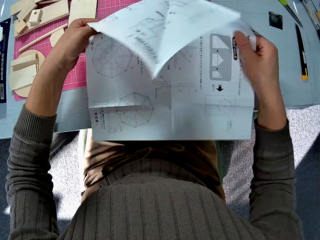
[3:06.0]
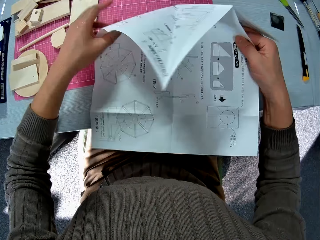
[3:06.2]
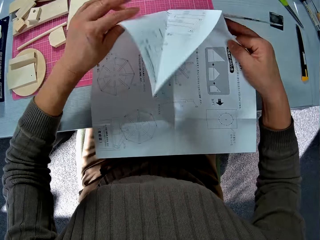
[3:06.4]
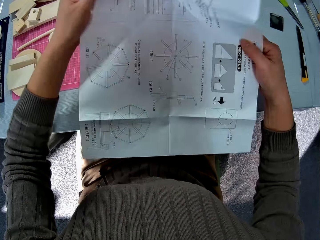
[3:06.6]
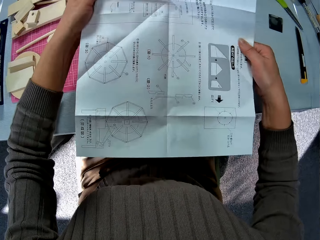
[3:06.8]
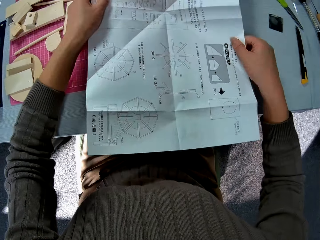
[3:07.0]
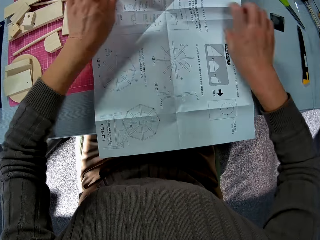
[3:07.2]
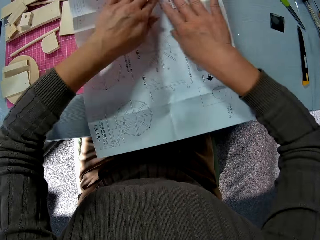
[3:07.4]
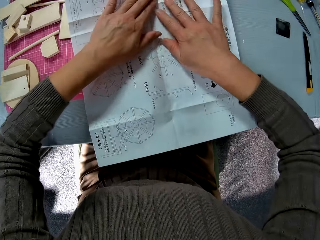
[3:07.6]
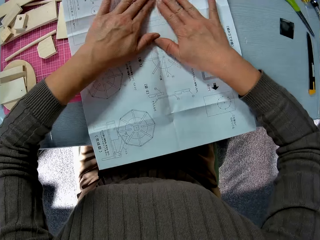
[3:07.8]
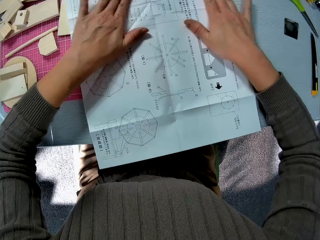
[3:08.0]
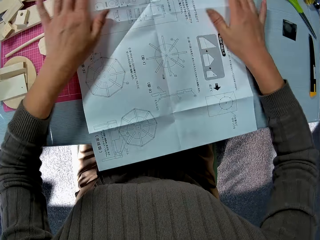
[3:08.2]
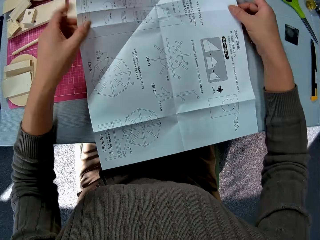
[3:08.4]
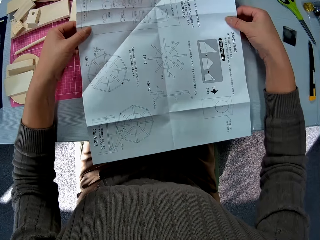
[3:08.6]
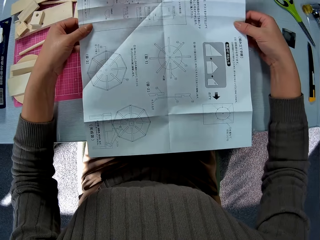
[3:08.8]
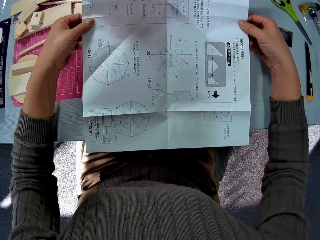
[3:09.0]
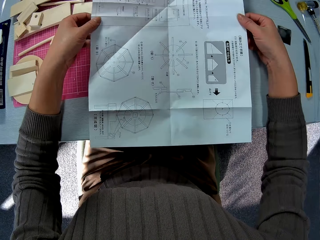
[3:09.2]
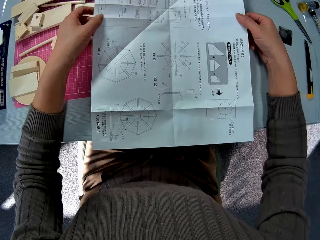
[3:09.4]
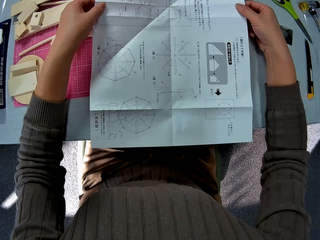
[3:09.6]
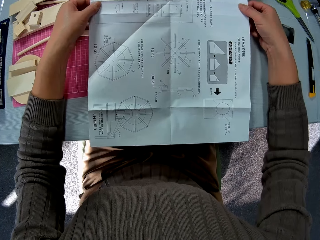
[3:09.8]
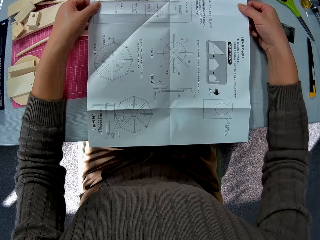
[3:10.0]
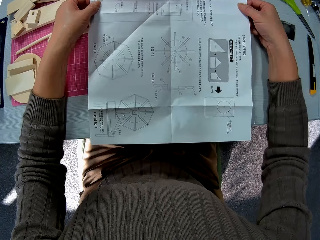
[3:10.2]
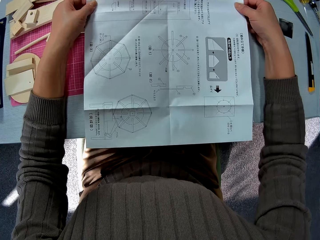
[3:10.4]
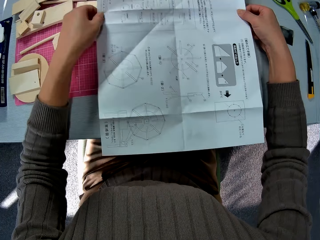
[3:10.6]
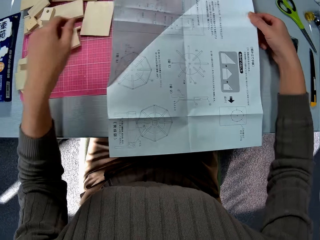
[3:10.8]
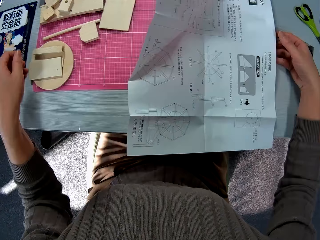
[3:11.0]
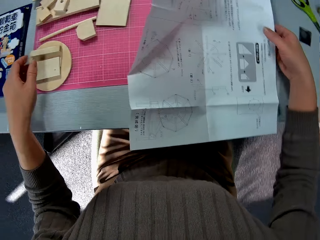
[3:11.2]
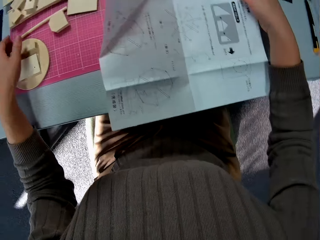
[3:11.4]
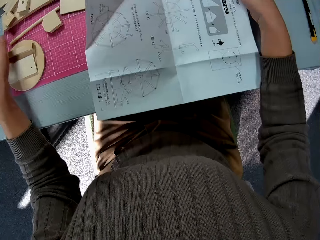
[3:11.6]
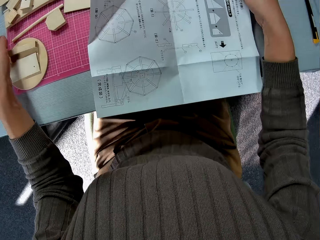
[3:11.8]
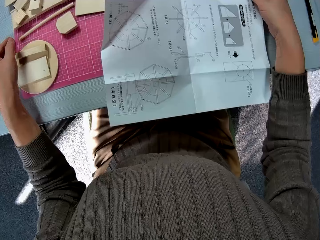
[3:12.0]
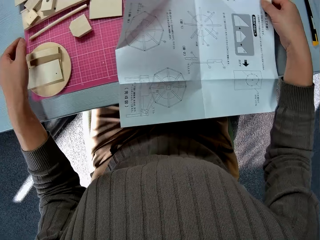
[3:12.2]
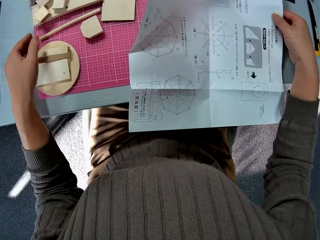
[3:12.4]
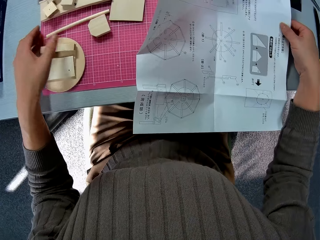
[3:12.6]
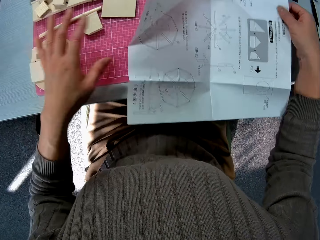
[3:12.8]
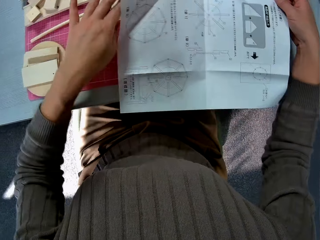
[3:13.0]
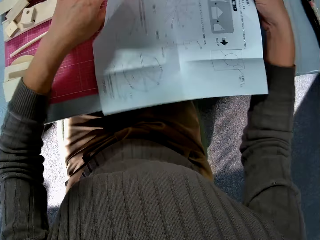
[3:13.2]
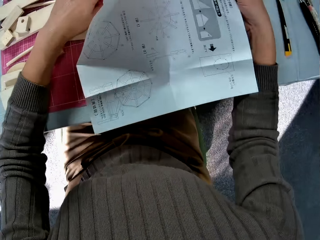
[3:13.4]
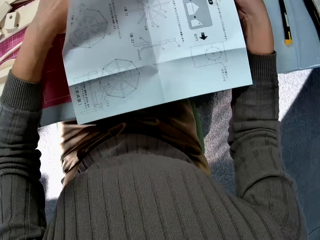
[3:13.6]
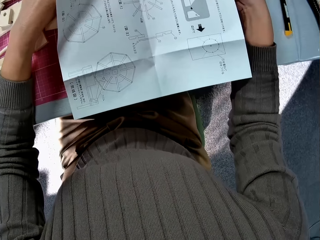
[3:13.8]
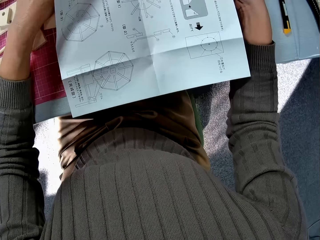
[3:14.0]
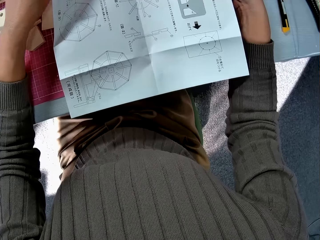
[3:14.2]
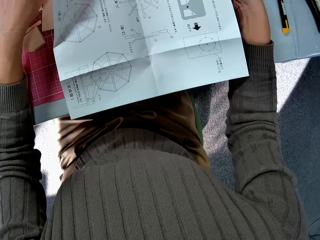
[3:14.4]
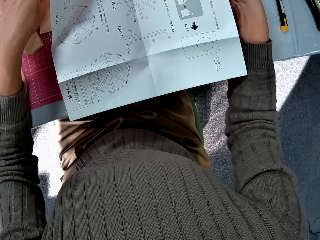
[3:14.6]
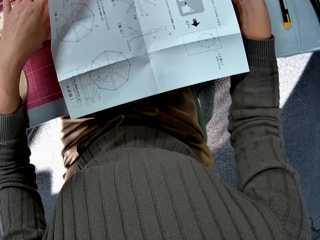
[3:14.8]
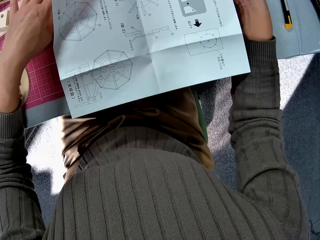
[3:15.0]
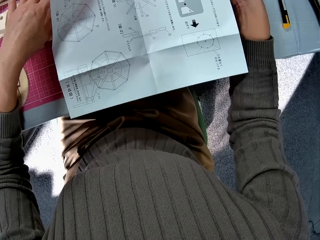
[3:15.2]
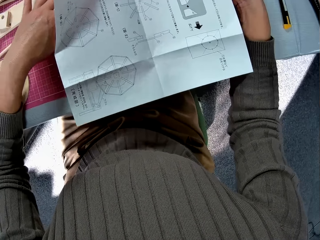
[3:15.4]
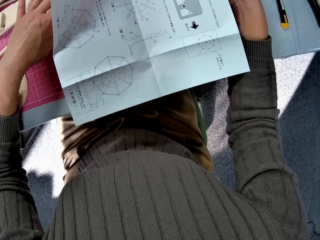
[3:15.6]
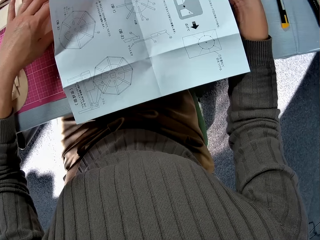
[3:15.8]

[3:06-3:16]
The camera wearer smoothens the manual.

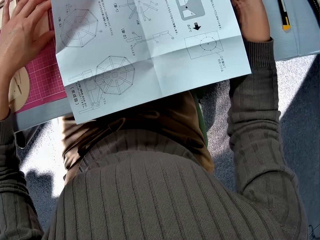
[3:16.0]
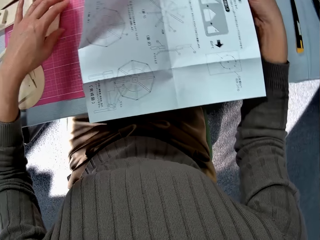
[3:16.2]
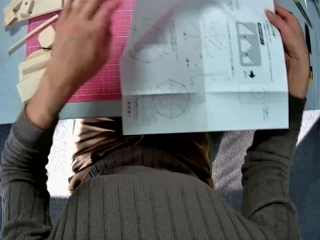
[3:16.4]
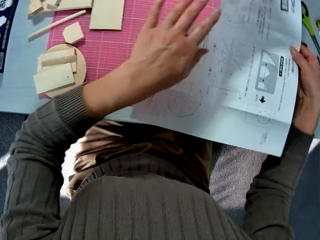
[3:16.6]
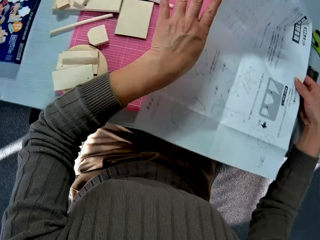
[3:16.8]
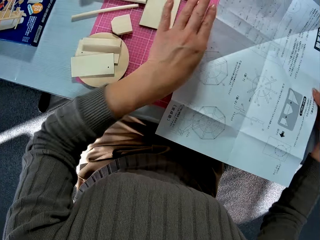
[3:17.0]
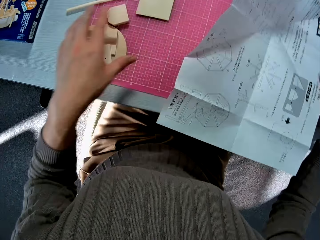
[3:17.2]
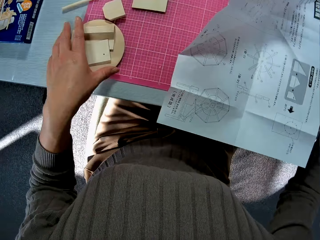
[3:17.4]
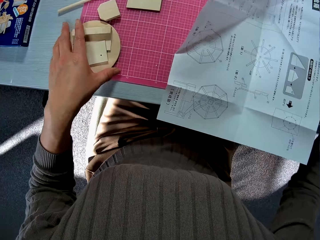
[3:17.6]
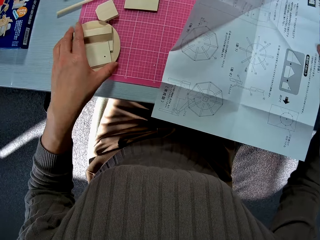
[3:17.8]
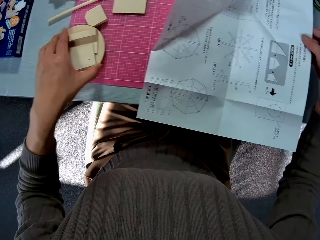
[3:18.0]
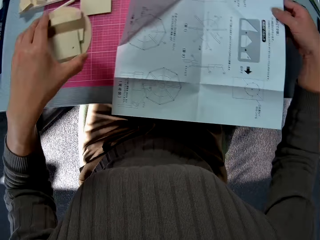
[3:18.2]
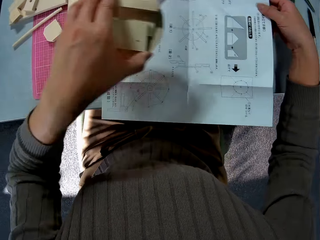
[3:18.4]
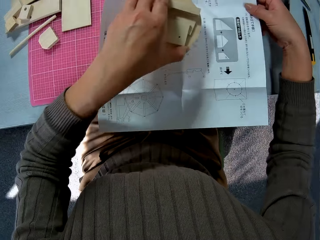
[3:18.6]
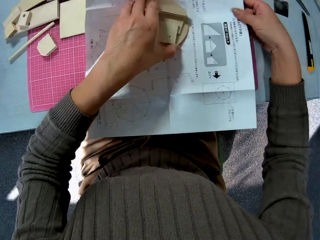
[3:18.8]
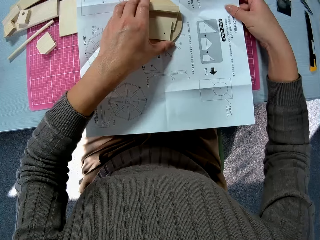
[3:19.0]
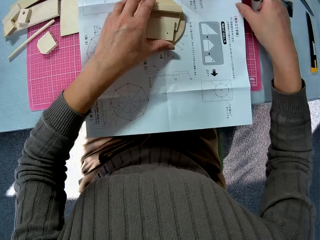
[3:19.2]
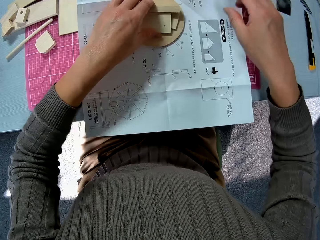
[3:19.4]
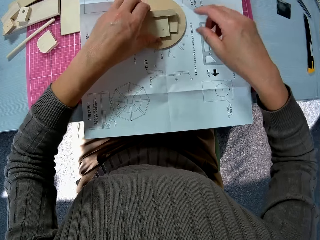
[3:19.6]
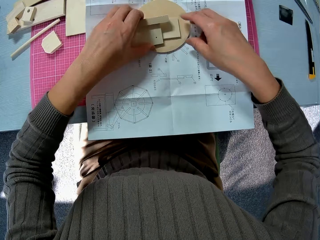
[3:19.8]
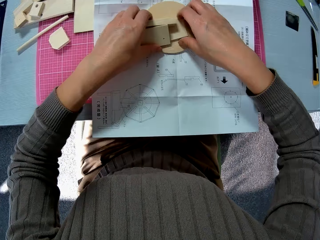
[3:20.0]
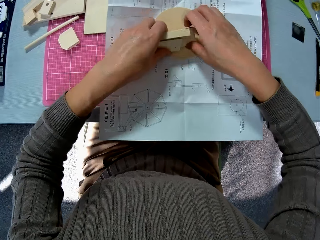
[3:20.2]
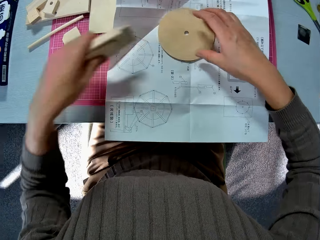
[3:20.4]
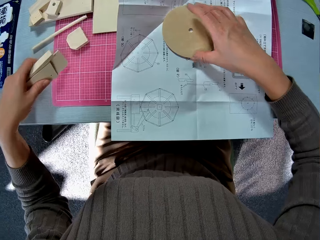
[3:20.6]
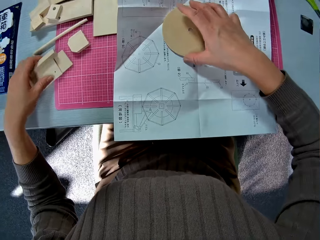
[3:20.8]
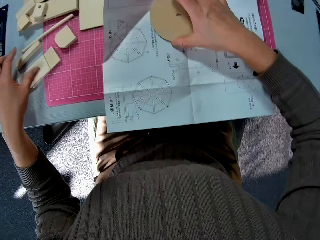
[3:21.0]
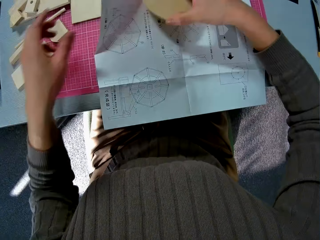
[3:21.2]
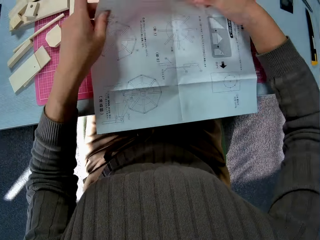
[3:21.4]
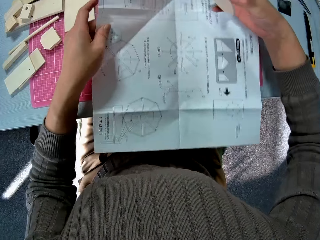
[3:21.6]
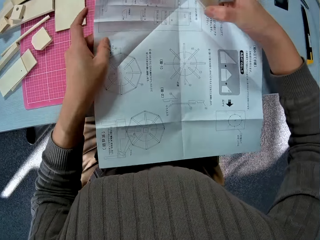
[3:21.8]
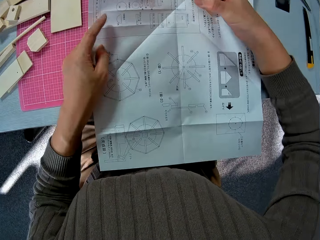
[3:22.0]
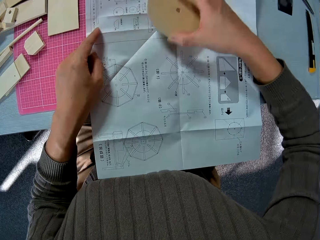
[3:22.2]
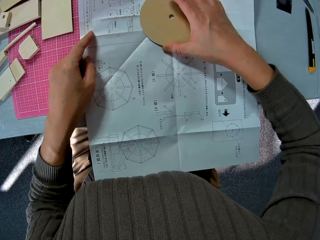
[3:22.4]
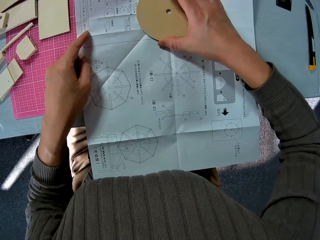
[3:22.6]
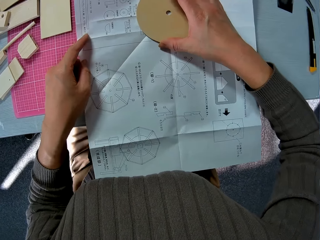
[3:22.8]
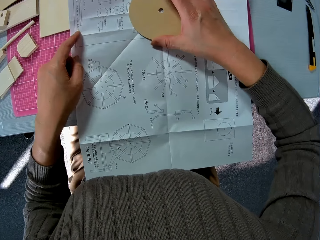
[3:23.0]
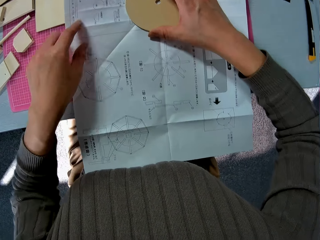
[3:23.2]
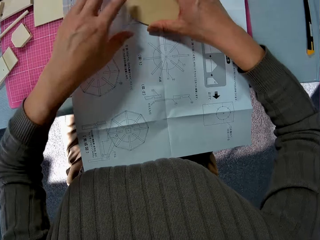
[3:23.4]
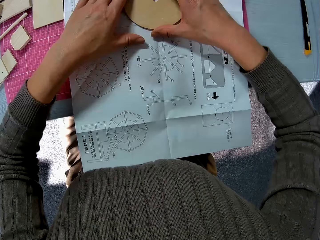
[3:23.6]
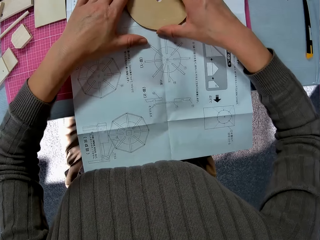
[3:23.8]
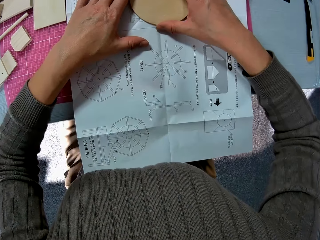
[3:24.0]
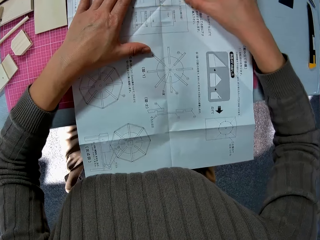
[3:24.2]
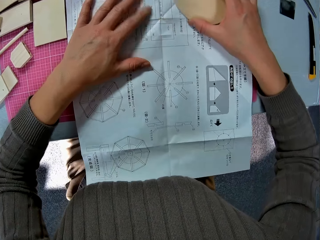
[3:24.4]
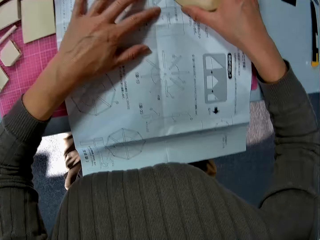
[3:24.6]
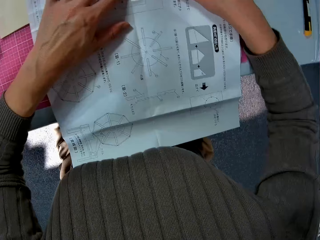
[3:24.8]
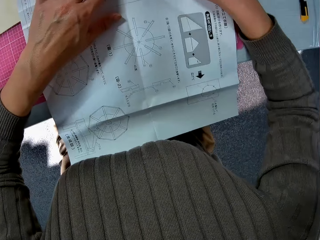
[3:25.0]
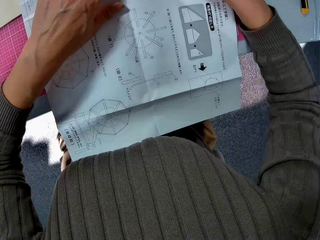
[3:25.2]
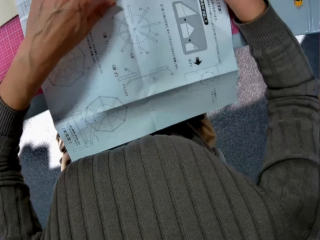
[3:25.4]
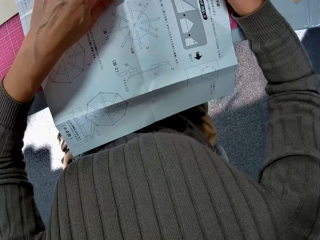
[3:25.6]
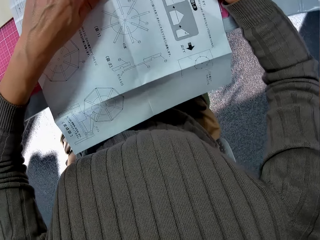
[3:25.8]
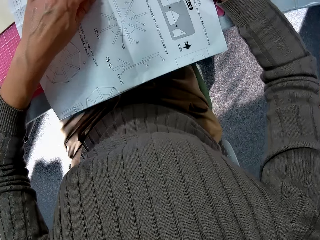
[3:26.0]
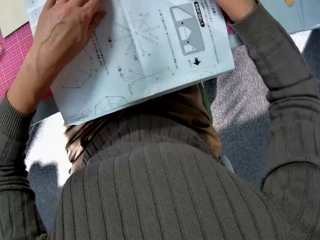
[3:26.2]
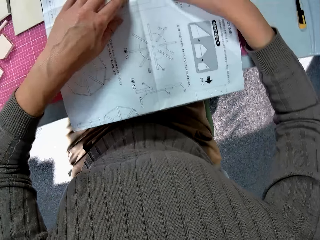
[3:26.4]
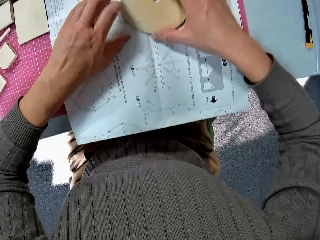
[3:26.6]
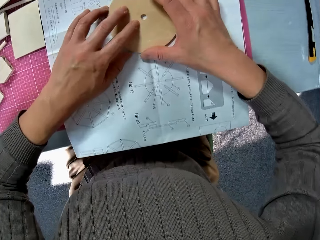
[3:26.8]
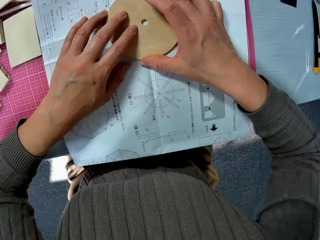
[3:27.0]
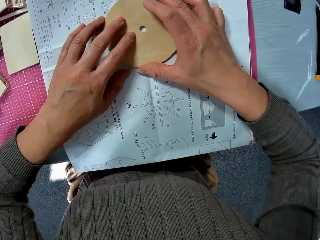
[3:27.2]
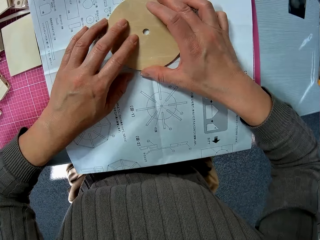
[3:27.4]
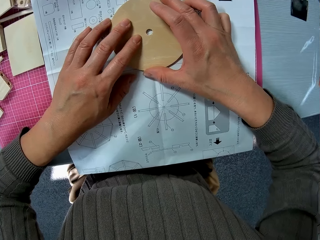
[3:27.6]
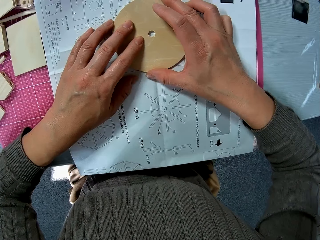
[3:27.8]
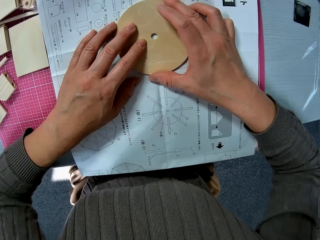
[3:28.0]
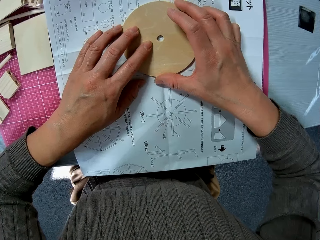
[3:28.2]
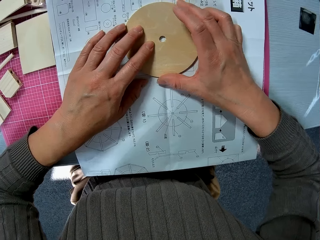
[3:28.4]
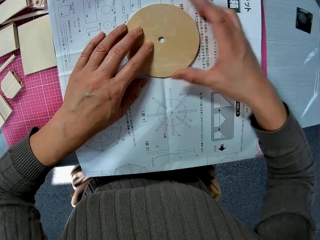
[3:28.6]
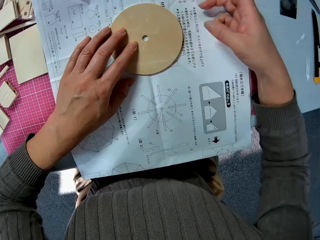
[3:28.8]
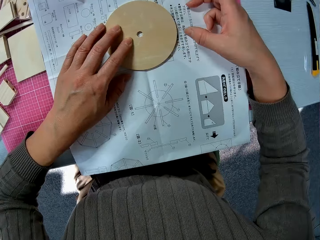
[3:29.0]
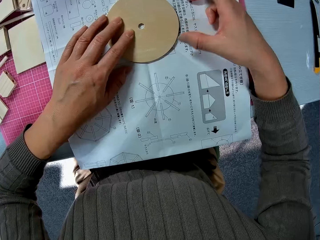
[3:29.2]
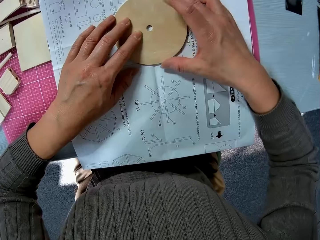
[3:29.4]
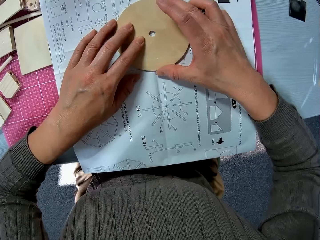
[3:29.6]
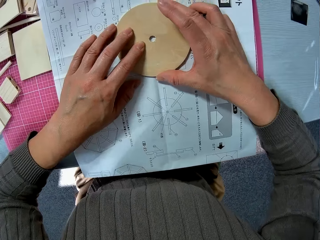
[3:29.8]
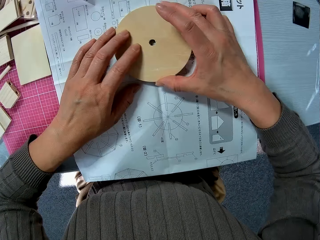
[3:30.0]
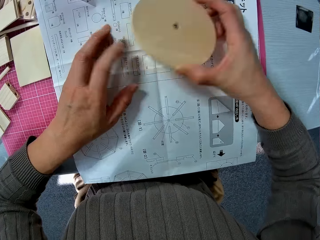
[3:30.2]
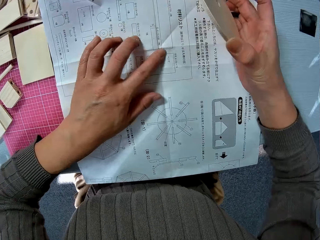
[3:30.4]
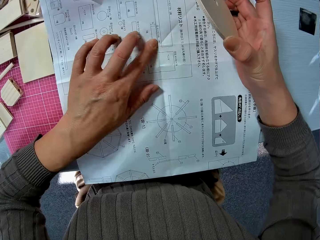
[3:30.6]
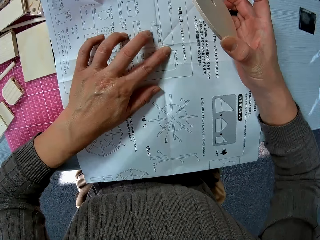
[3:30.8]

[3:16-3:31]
The camera wearer picks up the wooden model piece. They place the round circular wood piece on the paper. They drop the wooden model piece. They move the wood pulley wheel.
